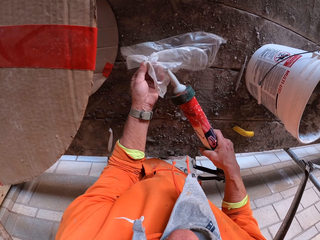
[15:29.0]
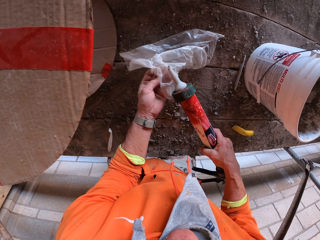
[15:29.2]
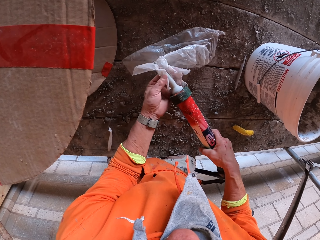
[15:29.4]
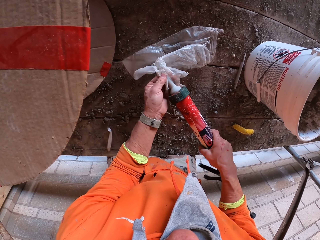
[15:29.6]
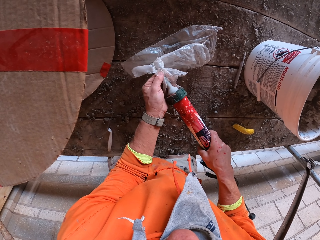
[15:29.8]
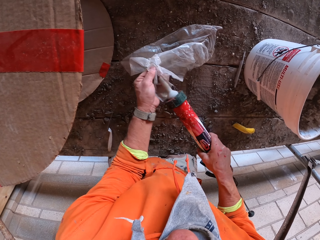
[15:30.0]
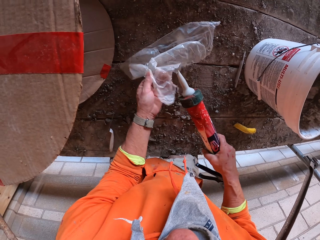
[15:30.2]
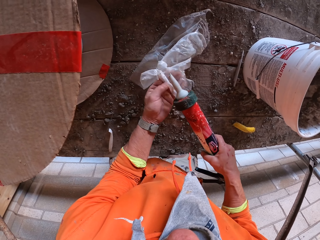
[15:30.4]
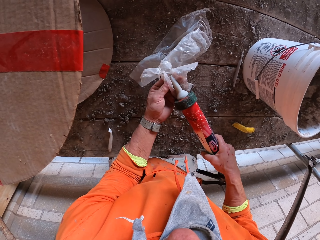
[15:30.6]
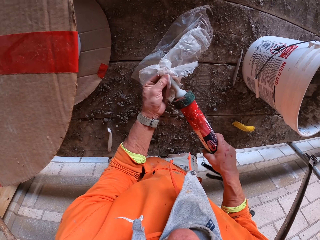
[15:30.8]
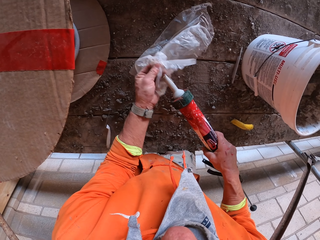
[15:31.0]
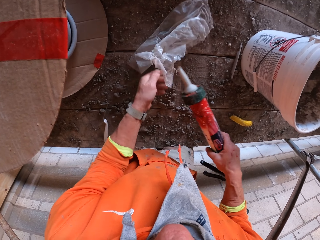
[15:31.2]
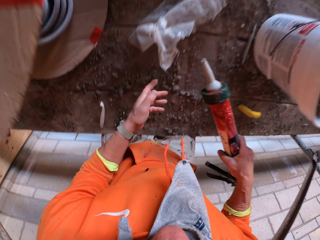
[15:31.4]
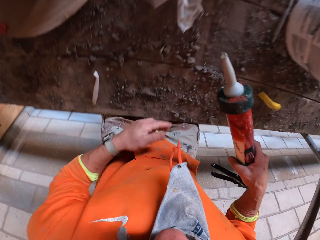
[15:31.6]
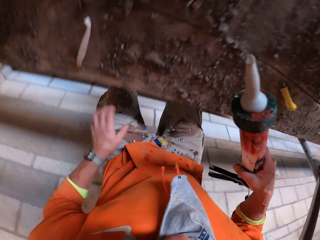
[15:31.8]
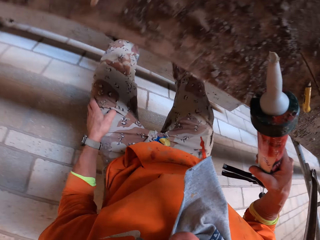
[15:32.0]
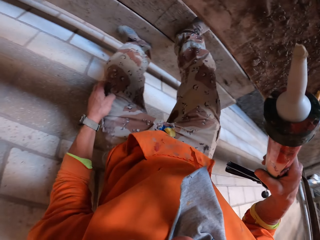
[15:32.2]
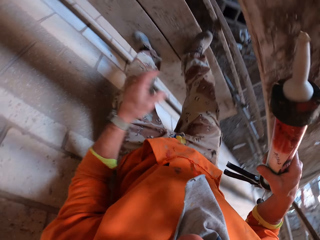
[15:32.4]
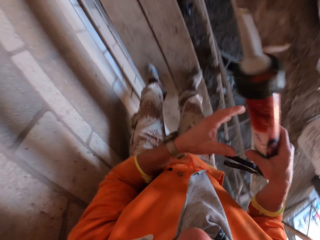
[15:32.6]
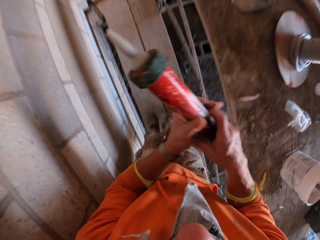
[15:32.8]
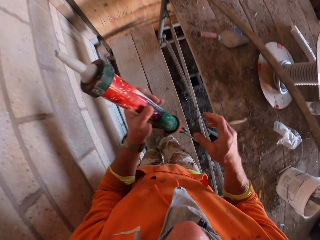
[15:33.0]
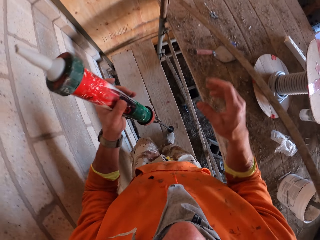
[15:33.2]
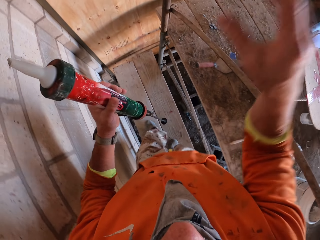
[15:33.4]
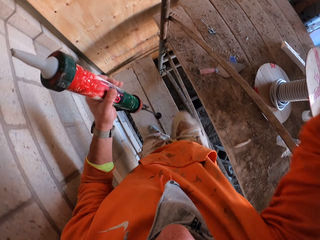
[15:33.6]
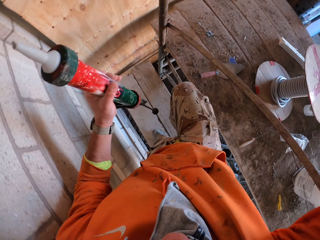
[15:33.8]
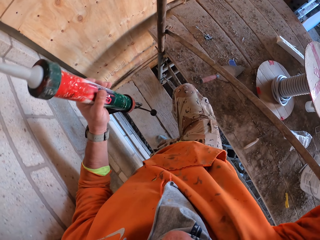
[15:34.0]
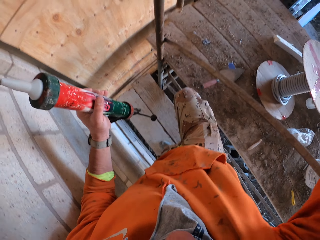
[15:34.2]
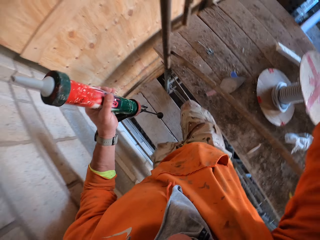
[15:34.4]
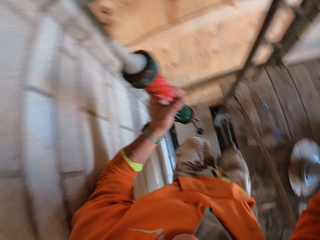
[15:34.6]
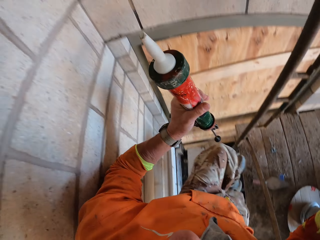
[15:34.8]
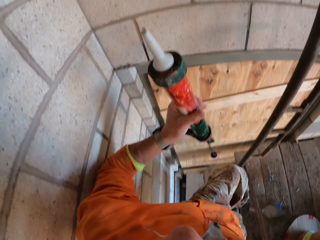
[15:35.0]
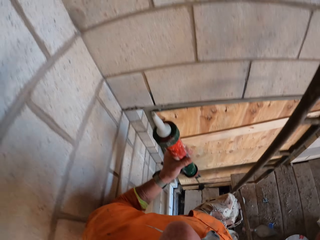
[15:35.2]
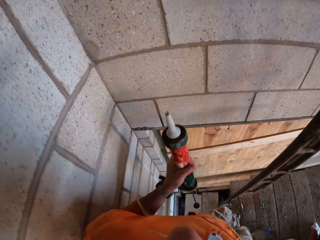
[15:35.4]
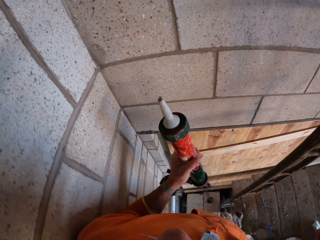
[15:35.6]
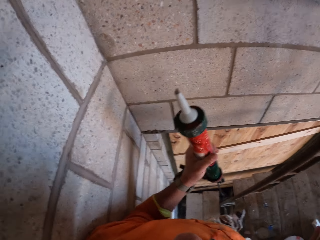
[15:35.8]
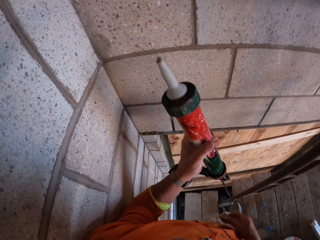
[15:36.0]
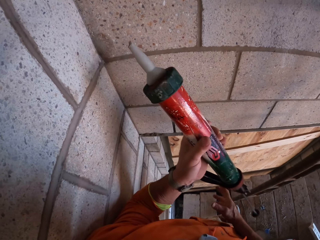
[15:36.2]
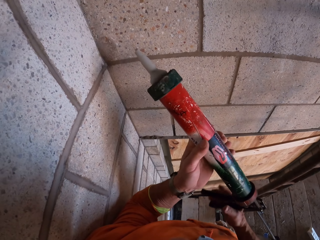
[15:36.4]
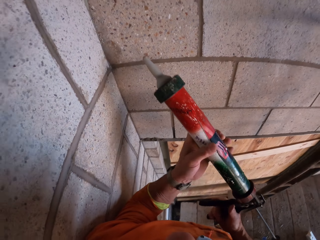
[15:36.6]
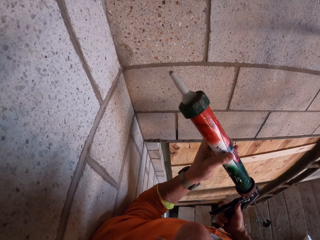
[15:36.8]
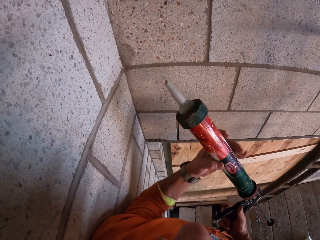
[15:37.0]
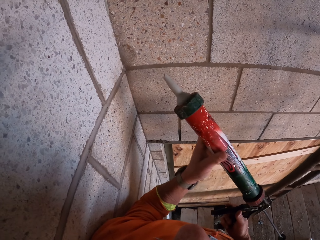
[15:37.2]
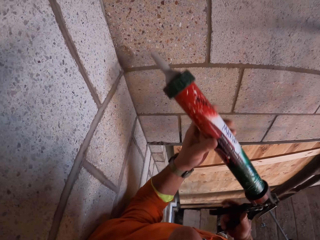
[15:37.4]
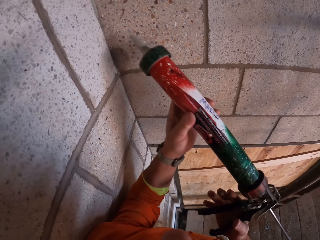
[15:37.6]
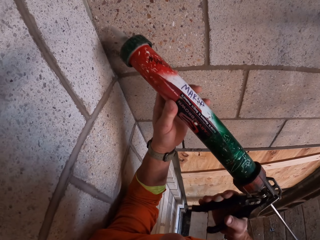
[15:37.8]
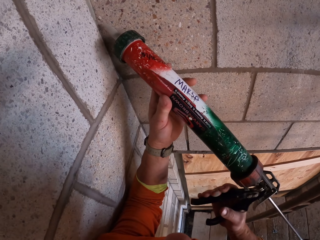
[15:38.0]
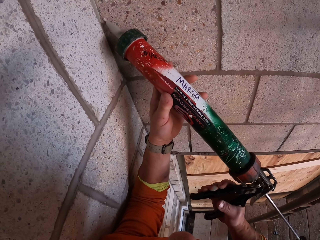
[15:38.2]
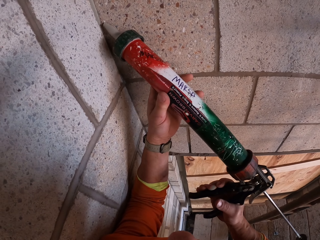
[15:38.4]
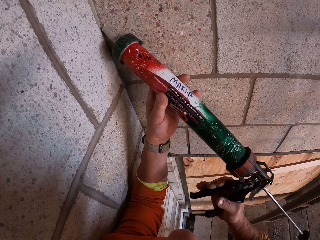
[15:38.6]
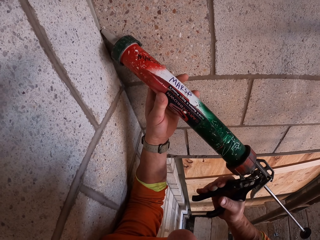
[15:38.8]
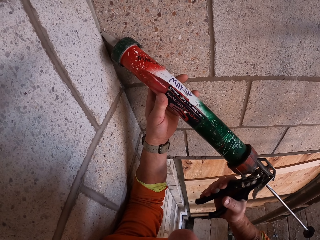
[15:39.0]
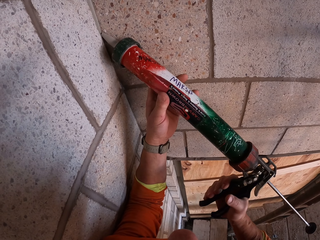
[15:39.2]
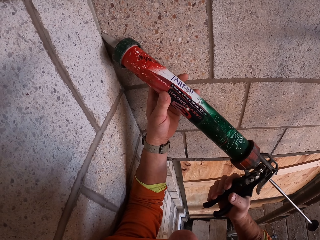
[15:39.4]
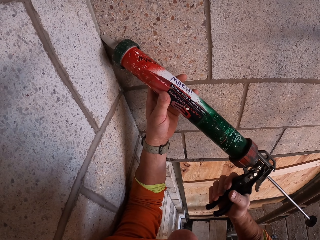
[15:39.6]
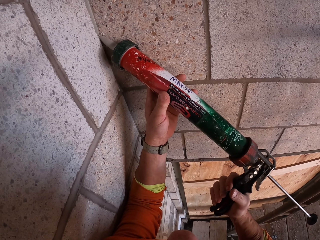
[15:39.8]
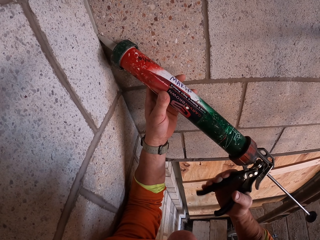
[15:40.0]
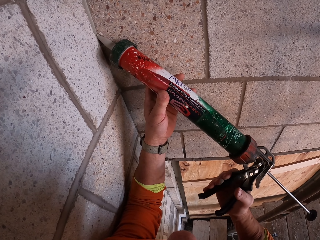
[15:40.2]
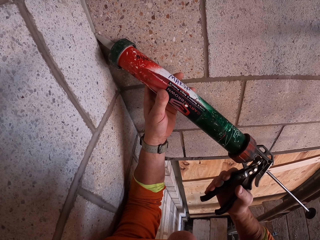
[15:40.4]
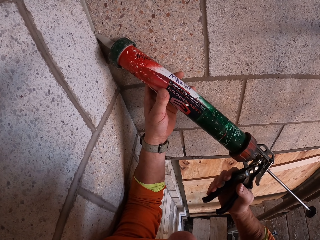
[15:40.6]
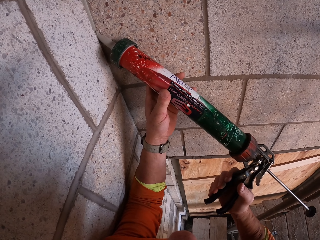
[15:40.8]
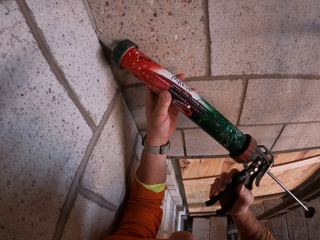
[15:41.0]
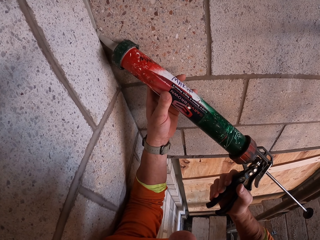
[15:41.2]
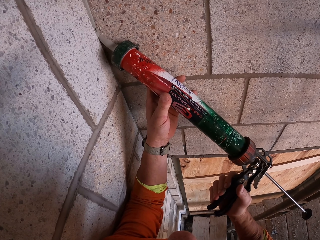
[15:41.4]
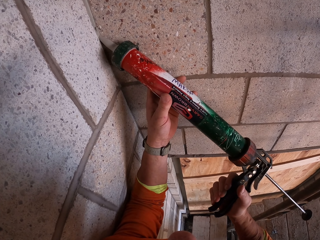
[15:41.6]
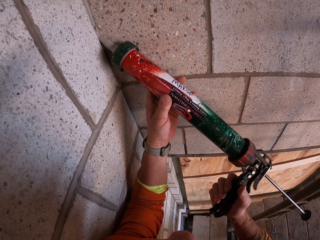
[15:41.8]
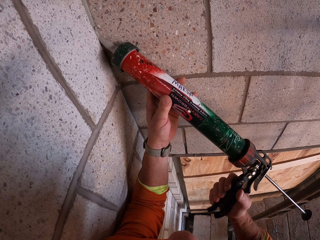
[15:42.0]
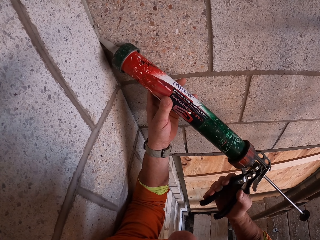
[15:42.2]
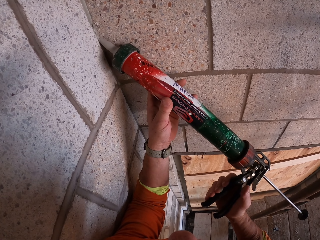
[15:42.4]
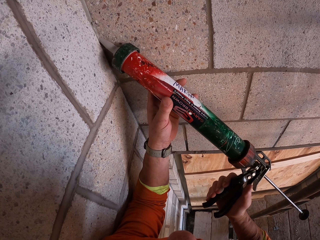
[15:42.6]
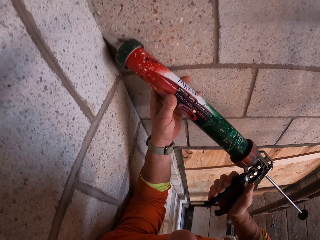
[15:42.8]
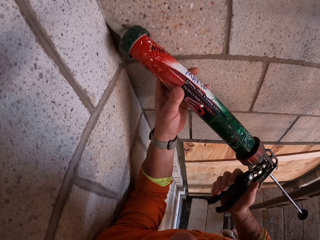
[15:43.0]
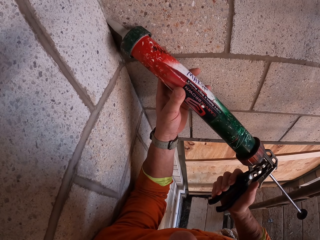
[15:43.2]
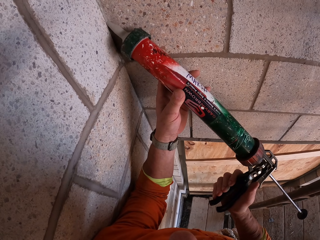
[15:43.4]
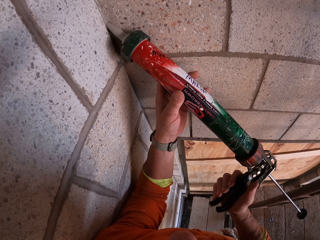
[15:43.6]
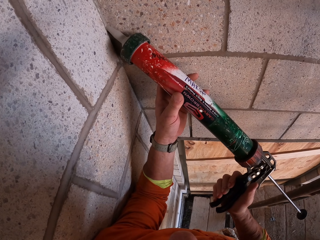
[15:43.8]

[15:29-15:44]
The camera wearer drops the polythene paper. They swing the left hand. They move. They move the silicone to the left hand. They swing the right hand. They climb the workers' stand. They hold the silicone gun with the right hand. They apply filler on the wall using a silicone gun.

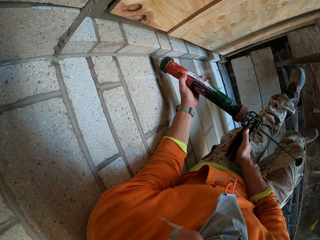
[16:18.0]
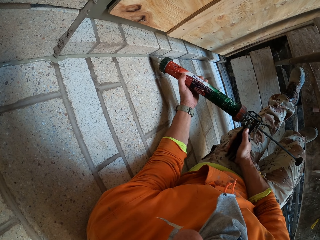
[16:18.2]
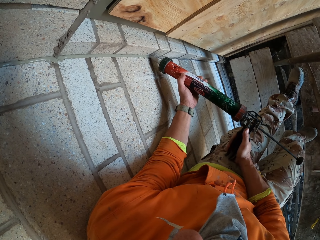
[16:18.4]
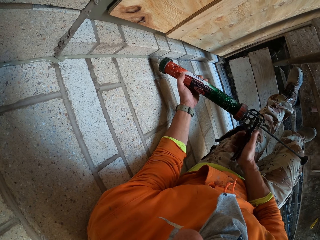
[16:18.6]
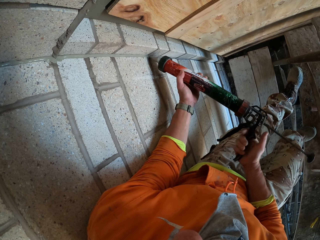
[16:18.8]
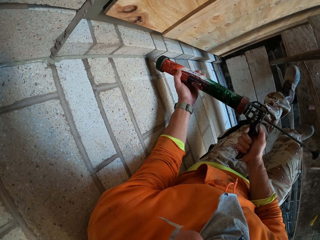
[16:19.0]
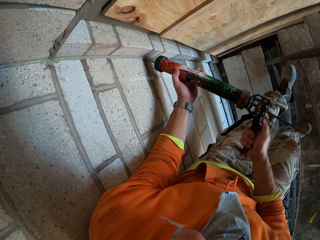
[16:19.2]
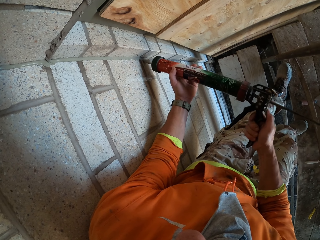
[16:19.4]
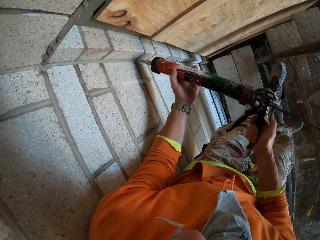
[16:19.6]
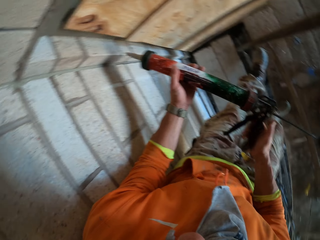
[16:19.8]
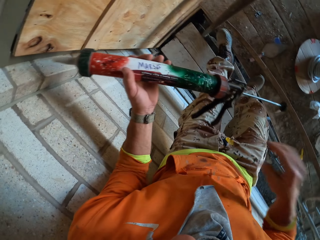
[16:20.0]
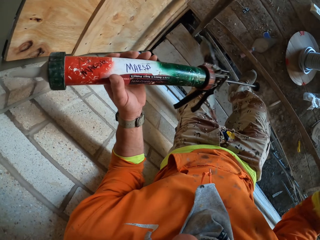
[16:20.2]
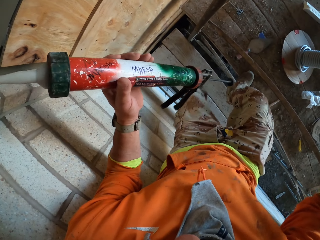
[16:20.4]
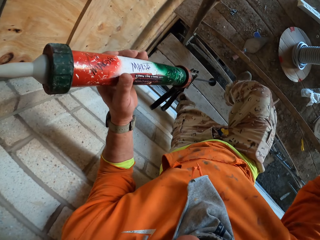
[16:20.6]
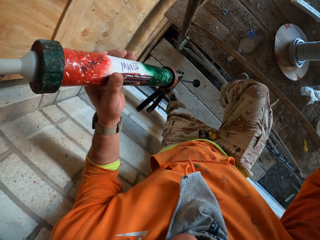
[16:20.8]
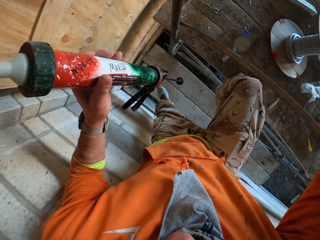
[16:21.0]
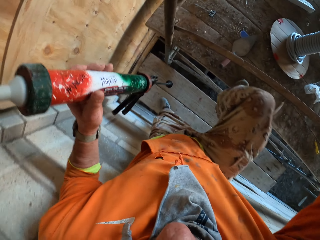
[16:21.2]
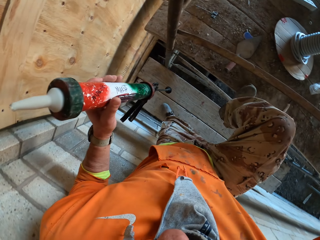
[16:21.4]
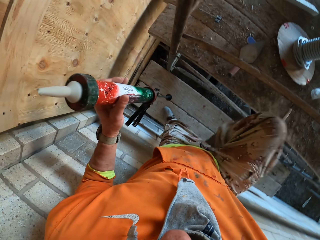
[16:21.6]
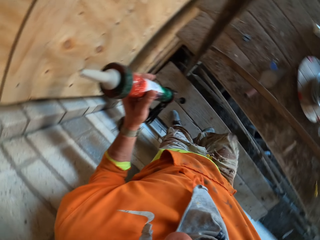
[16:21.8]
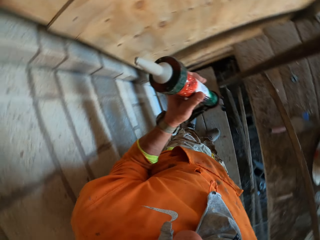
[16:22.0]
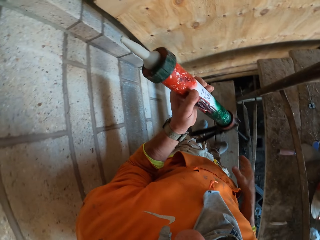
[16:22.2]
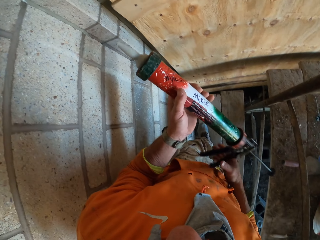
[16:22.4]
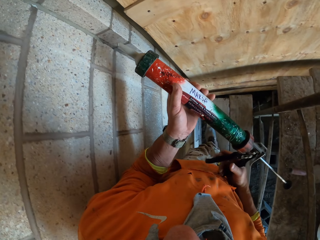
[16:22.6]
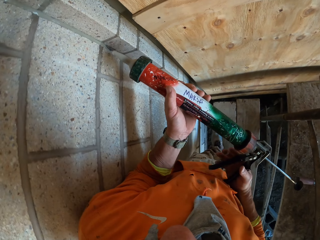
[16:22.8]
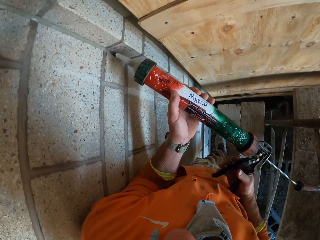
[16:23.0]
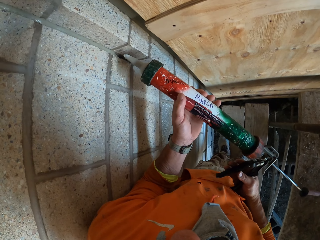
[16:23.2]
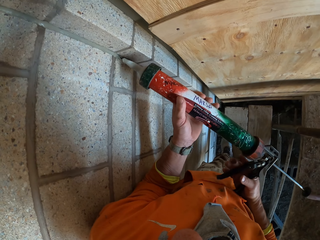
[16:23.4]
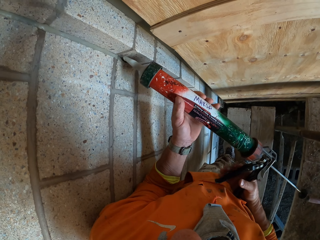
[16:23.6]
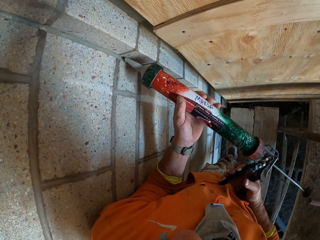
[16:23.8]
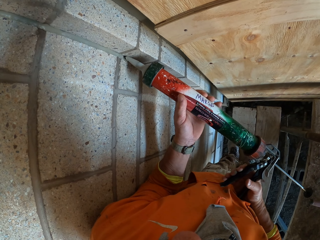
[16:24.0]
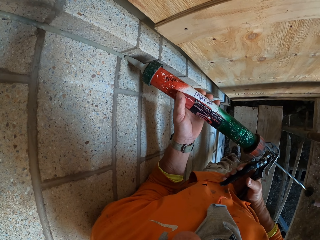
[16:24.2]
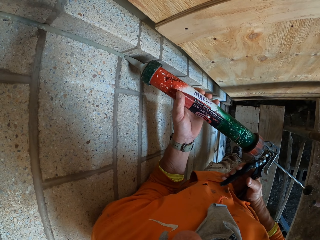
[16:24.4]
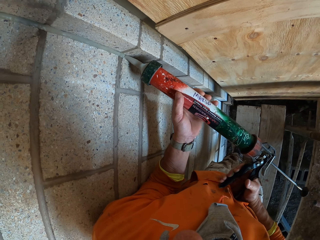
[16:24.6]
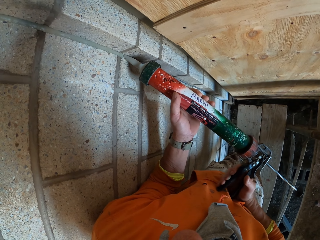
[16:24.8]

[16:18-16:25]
The camera wearer swings the right hand. They touch something. They drop from the workers' stand. They swing the right hand. They hold the silicone gun with the right hand. They apply filler on the wall using the silicone gun.
